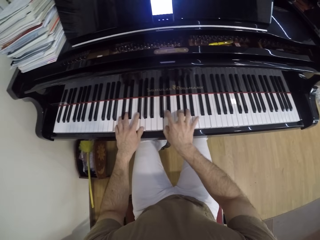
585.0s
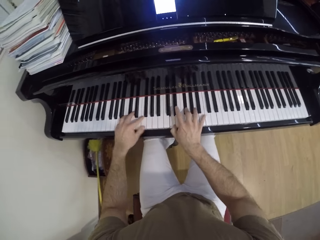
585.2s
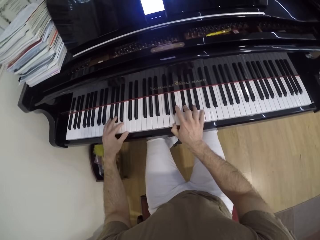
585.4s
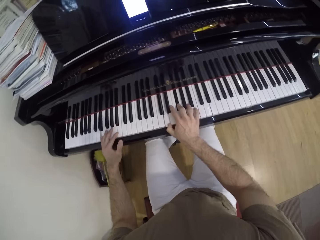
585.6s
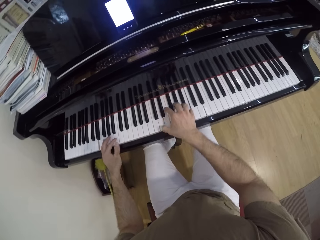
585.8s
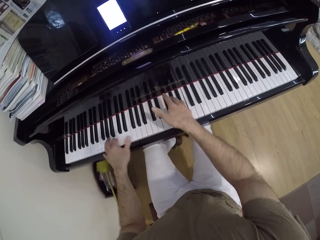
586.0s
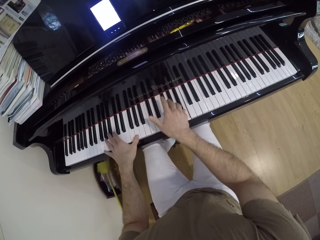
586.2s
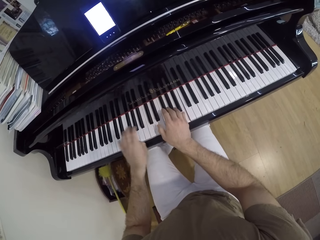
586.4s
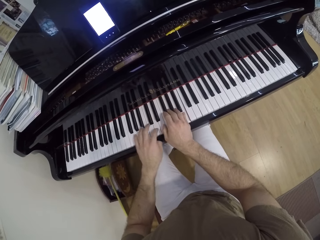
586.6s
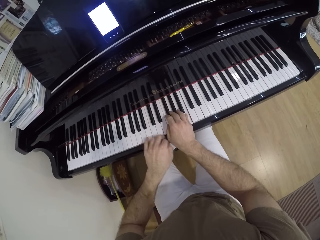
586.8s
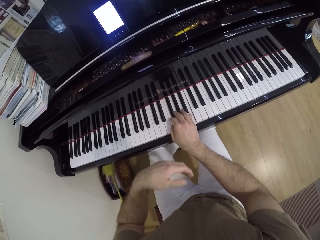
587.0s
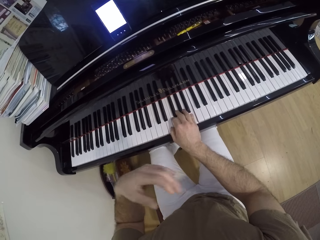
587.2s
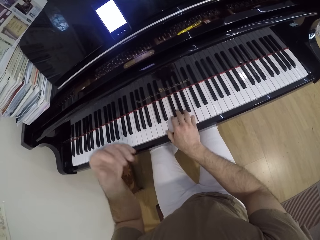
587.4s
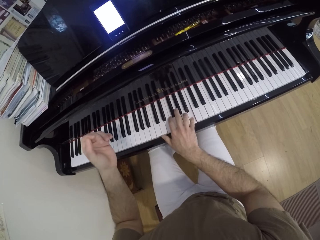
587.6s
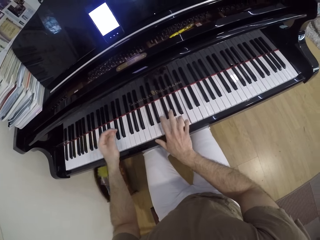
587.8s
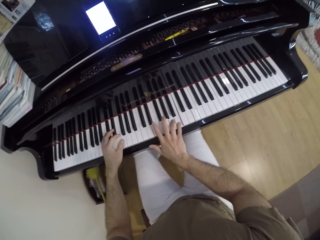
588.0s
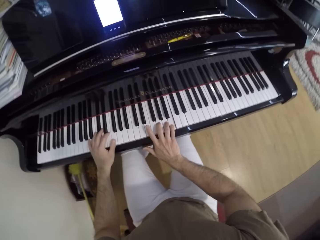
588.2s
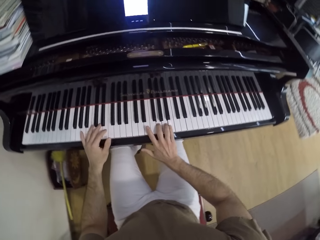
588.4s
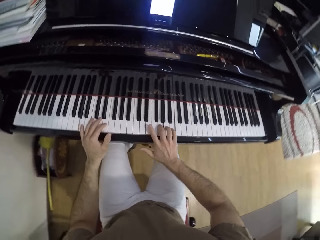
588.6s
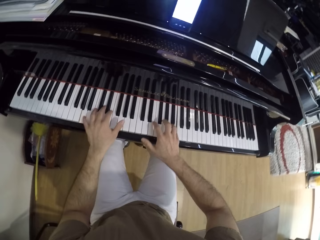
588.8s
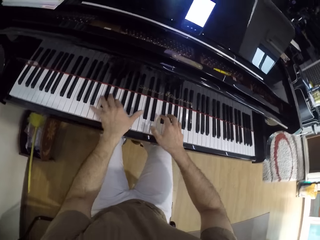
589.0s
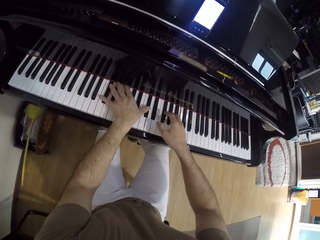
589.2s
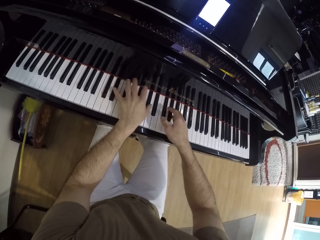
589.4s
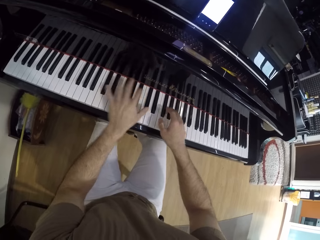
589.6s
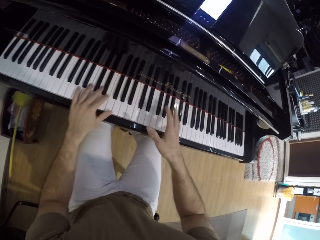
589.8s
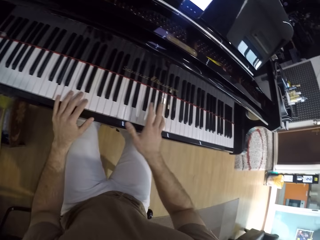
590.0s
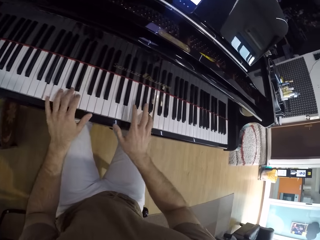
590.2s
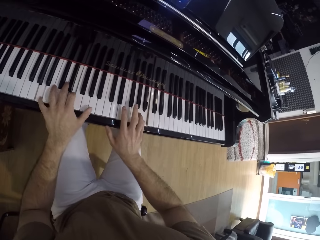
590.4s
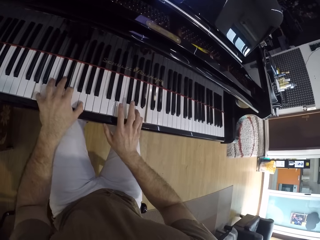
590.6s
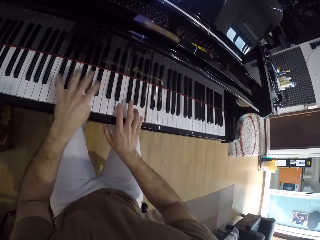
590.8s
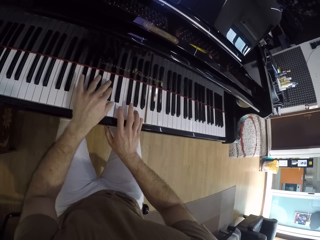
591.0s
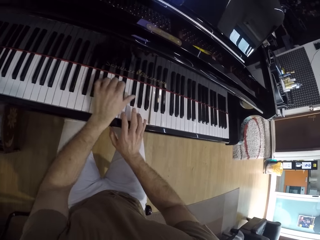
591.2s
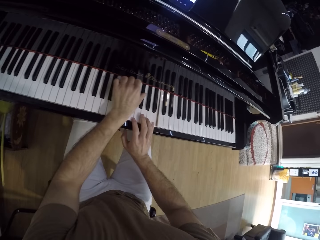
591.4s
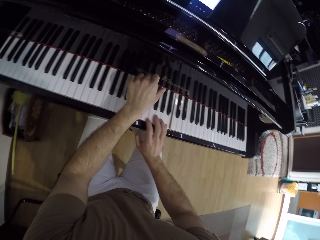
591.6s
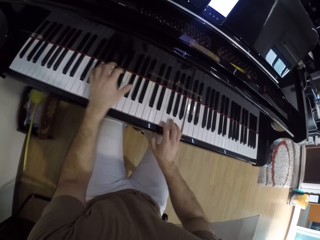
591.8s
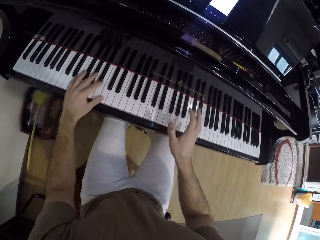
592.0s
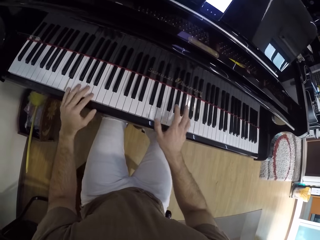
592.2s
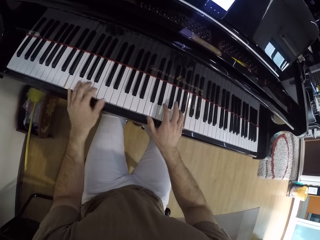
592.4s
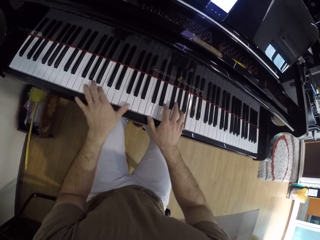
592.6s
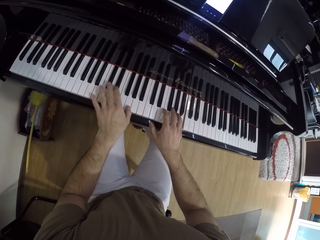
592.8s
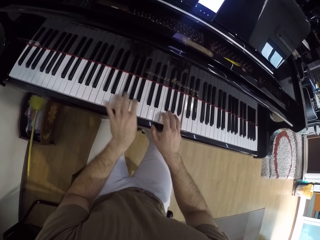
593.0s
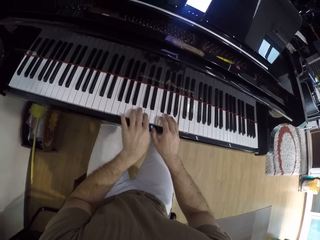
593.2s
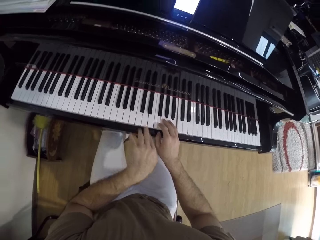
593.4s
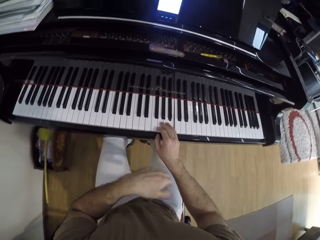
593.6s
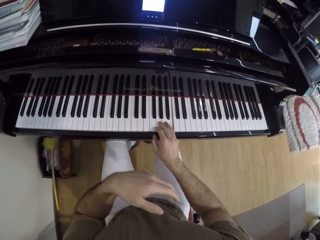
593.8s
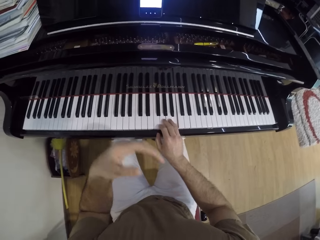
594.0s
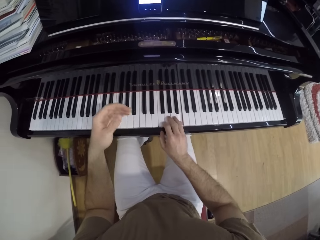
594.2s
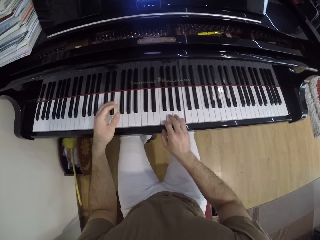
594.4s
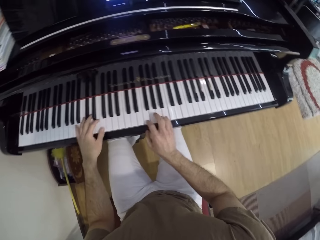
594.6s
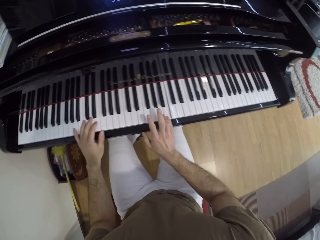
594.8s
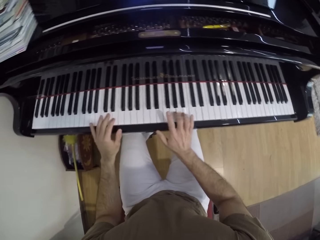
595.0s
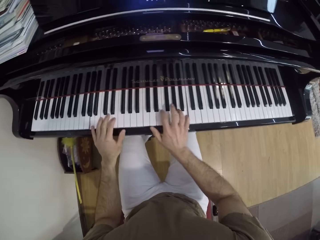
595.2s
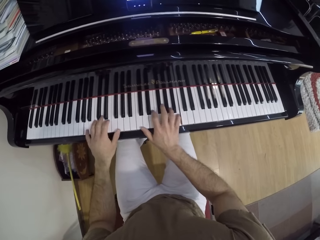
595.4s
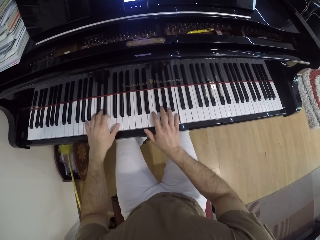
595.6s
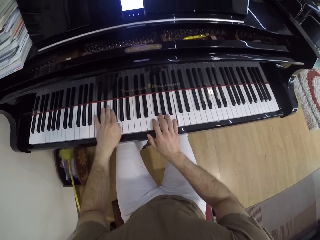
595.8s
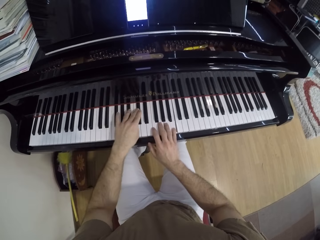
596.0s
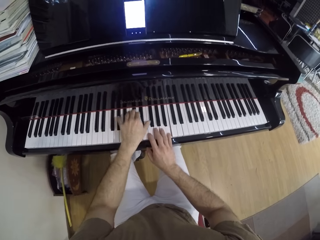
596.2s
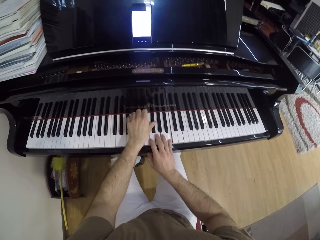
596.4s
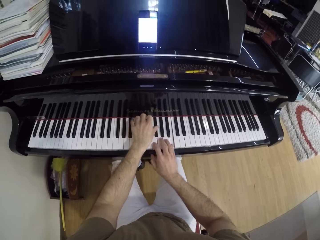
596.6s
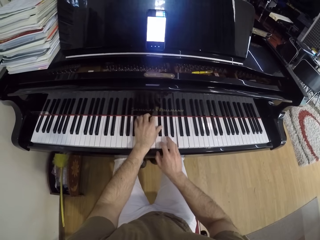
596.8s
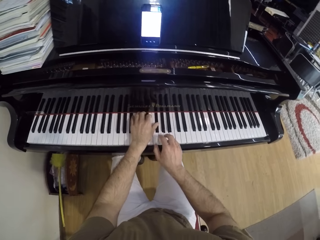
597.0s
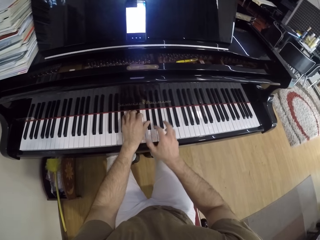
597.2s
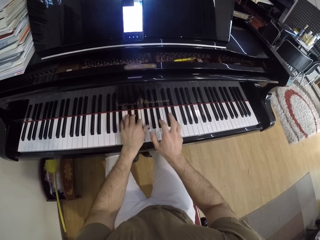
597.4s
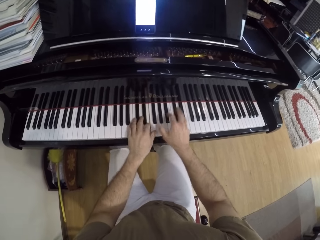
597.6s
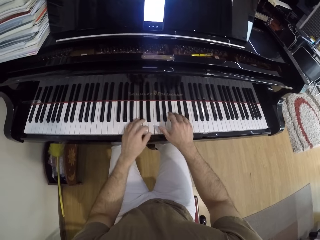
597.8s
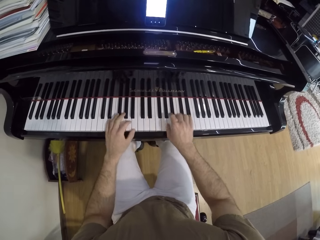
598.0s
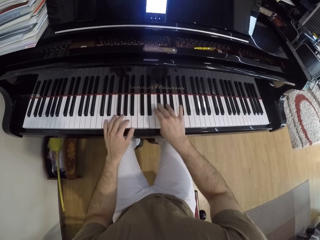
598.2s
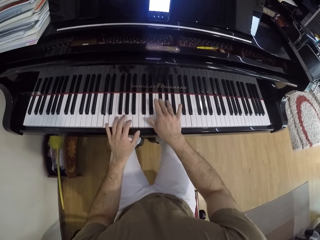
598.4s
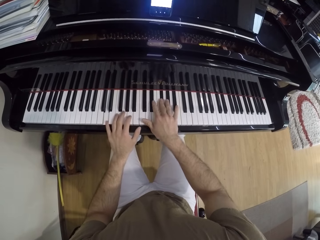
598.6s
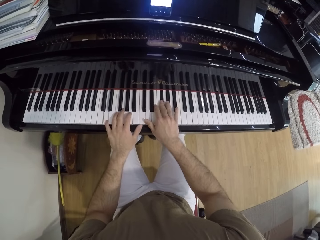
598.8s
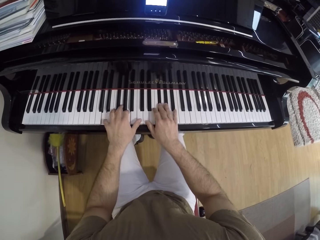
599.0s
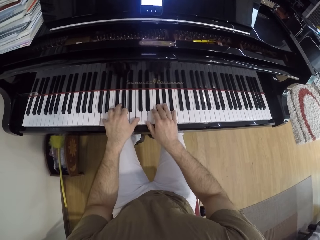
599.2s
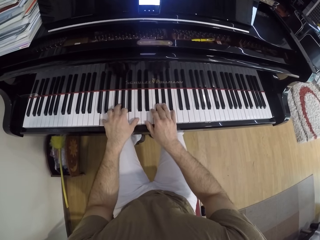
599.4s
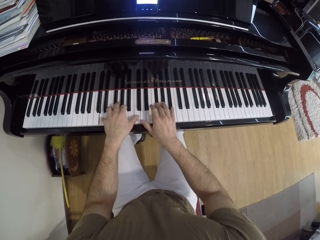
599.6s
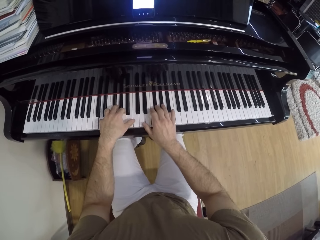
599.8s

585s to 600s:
The camera wearer removes his left hand from the piano. He raises his left hand towards his face. He plays the piano with both hands. He removes his left hand from the piano. He plays the piano with both hands.

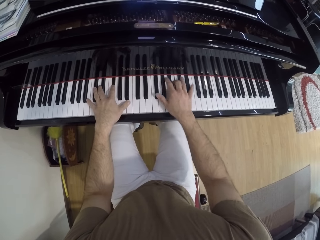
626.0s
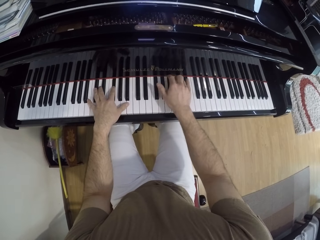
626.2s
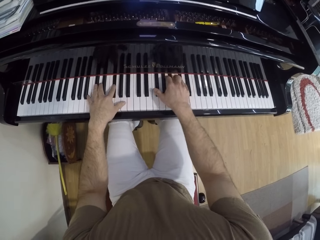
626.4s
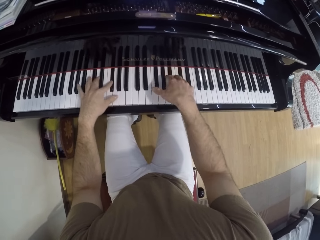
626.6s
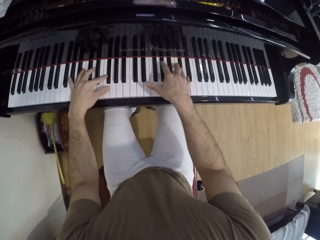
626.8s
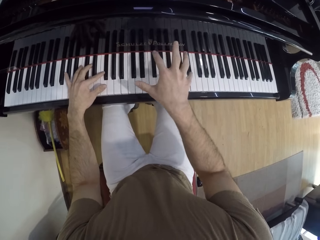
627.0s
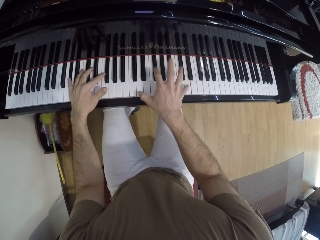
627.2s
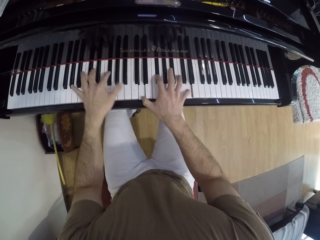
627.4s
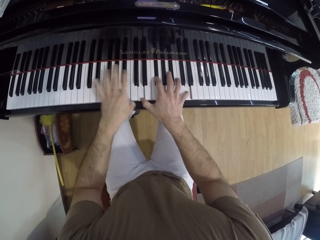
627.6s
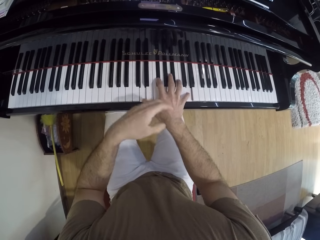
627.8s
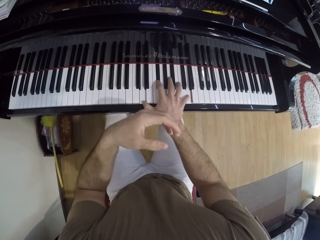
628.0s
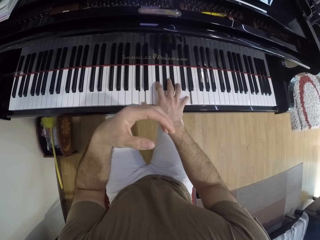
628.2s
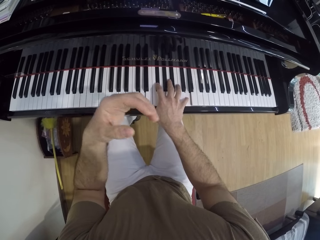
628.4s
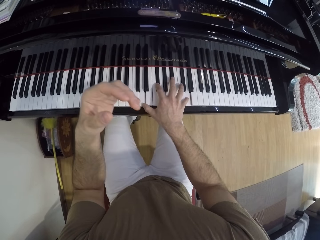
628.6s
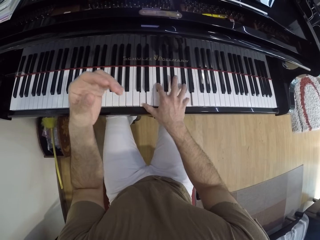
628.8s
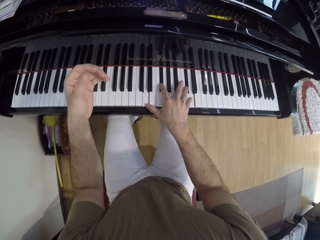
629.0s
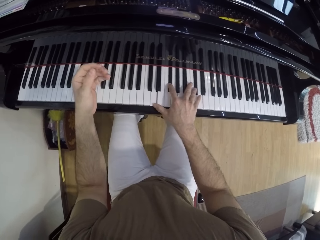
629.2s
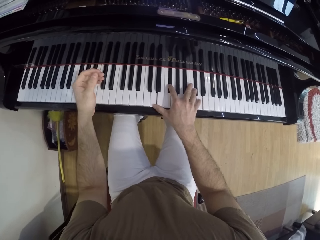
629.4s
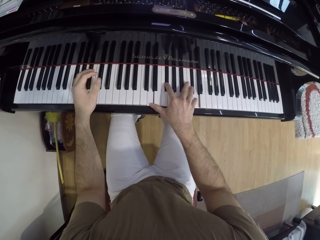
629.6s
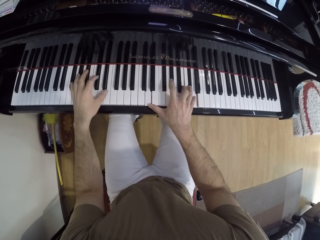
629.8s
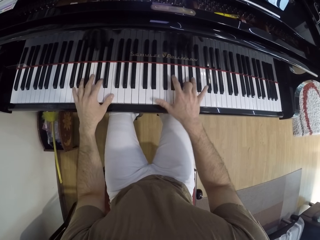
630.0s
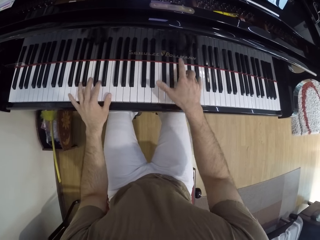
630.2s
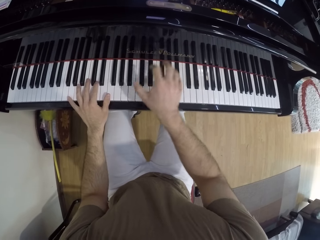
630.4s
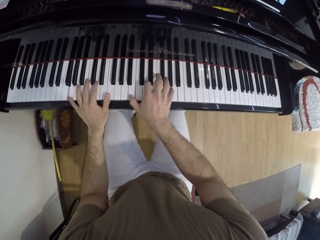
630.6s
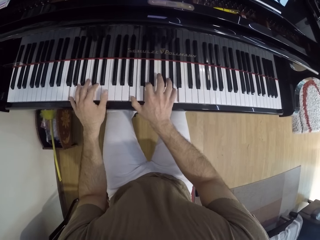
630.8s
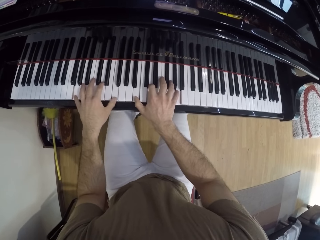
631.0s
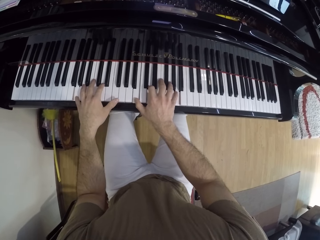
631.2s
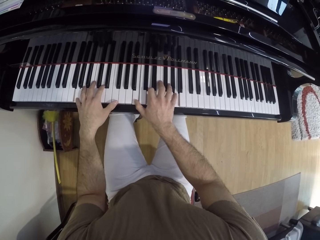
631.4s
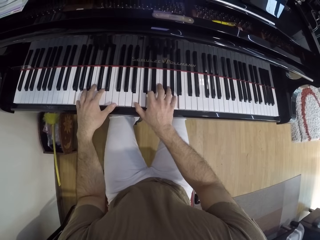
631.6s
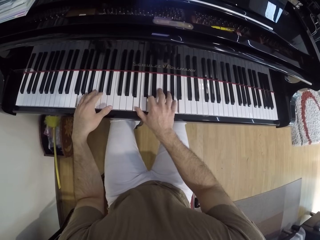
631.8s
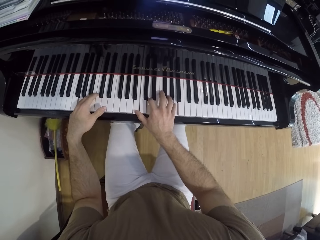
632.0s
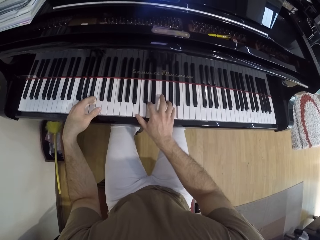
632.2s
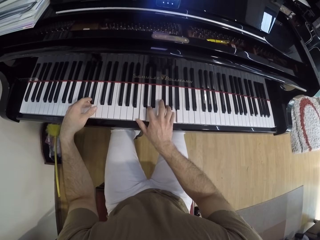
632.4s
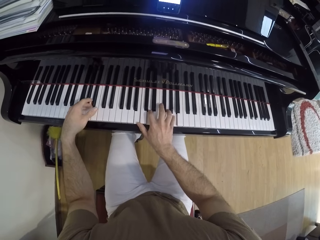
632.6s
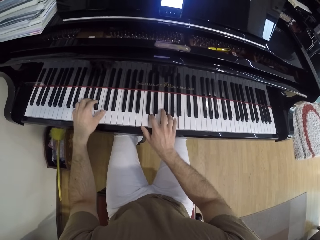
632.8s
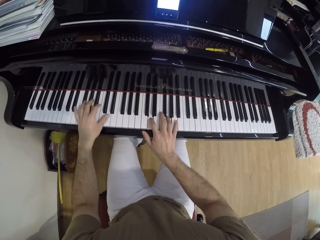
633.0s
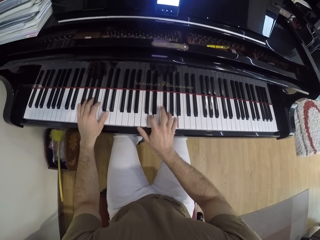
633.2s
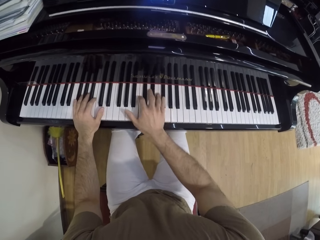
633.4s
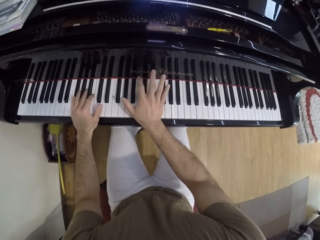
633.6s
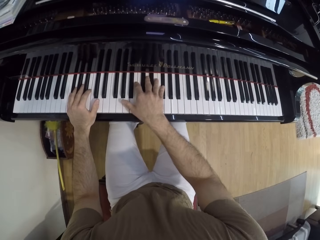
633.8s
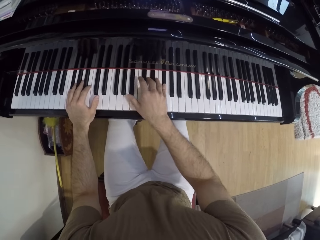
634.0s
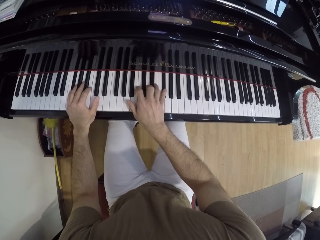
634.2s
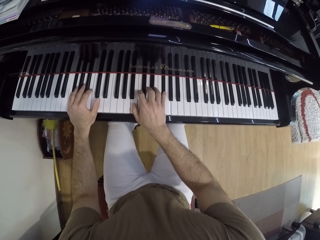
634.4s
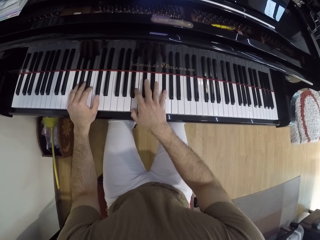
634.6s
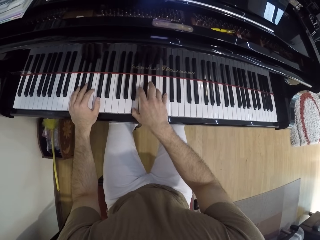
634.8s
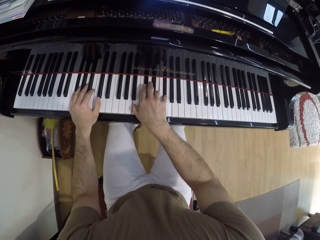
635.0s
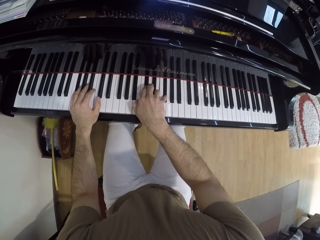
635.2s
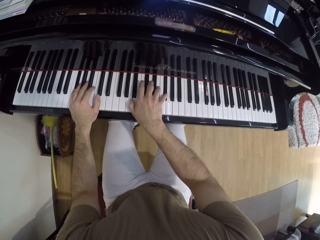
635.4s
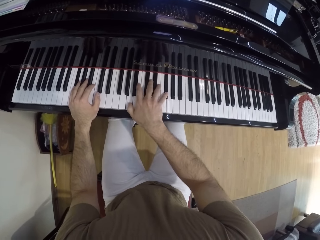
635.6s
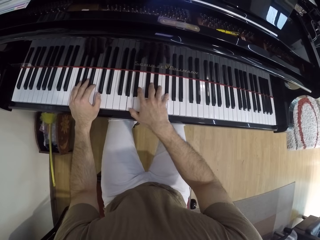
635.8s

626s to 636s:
The camera wearer removes his left hand from the piano. He raises the hand. He plays the piano with both hands.
